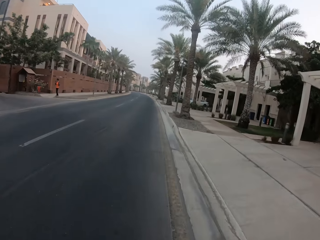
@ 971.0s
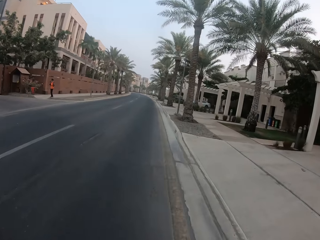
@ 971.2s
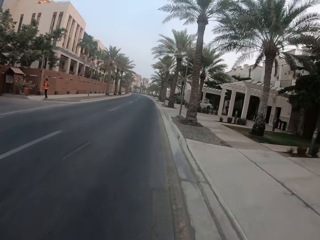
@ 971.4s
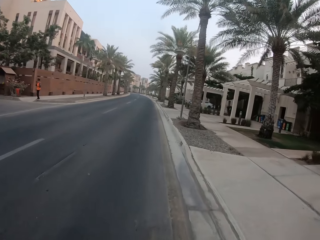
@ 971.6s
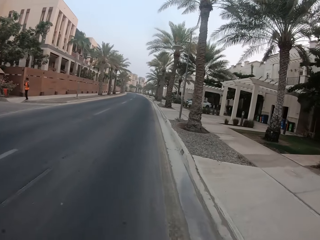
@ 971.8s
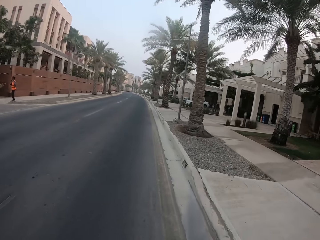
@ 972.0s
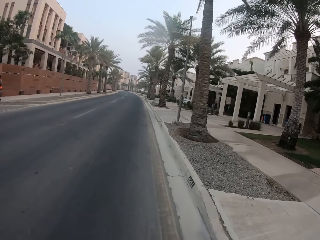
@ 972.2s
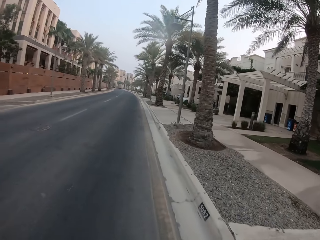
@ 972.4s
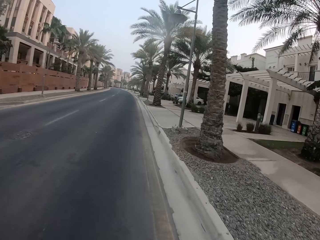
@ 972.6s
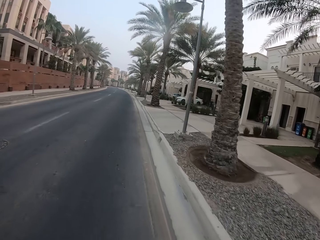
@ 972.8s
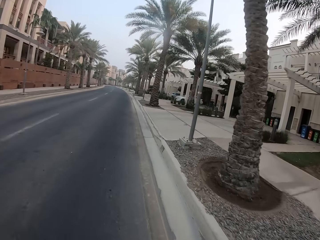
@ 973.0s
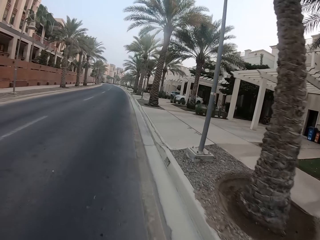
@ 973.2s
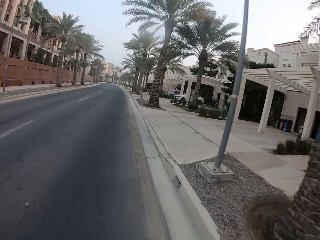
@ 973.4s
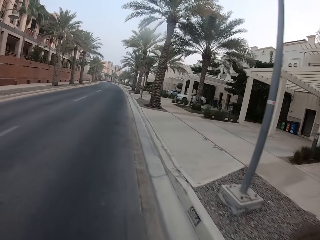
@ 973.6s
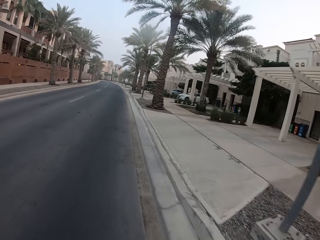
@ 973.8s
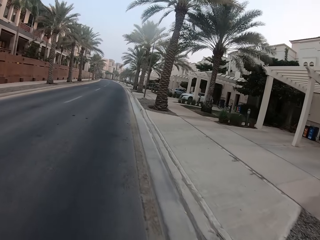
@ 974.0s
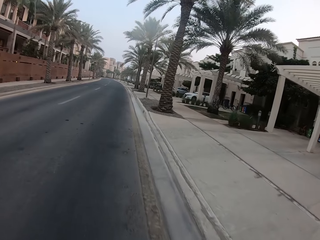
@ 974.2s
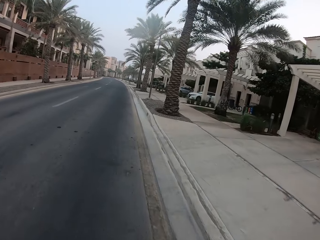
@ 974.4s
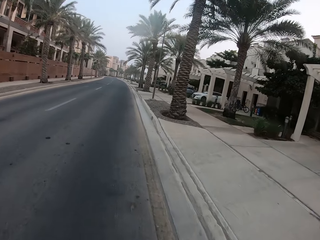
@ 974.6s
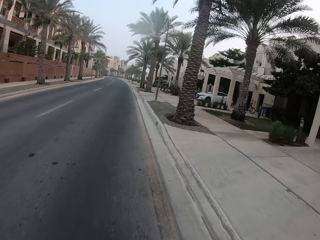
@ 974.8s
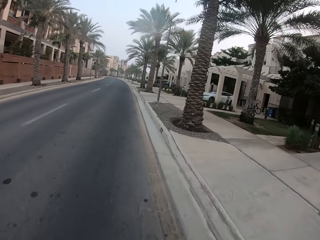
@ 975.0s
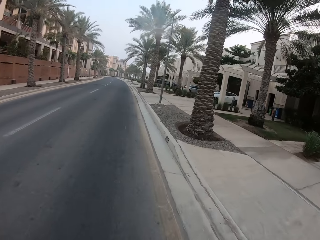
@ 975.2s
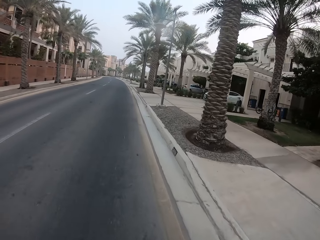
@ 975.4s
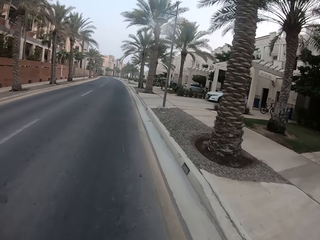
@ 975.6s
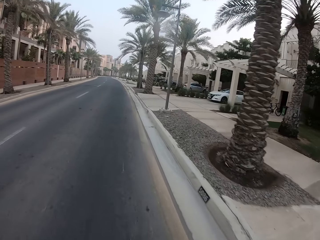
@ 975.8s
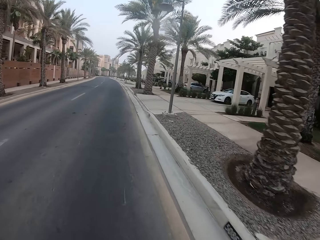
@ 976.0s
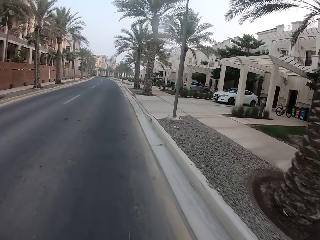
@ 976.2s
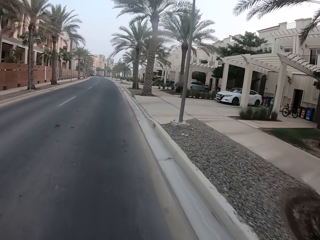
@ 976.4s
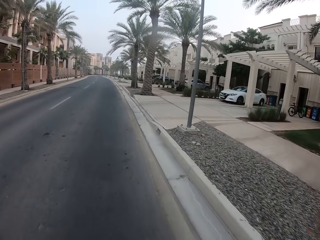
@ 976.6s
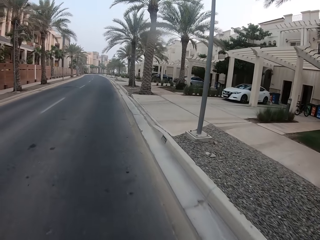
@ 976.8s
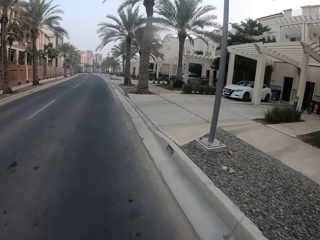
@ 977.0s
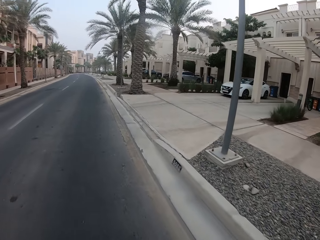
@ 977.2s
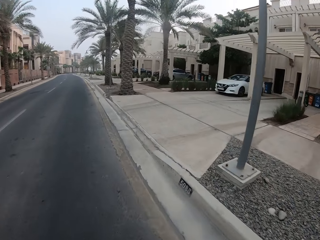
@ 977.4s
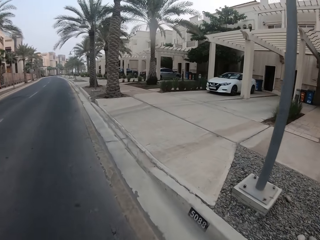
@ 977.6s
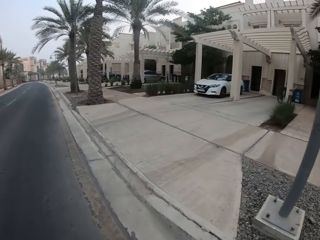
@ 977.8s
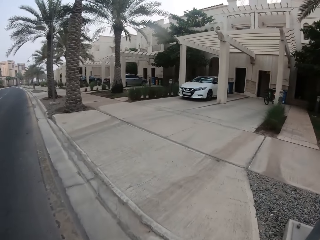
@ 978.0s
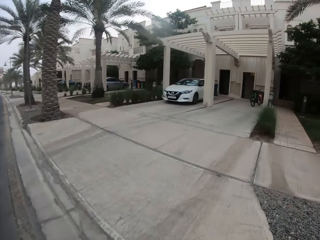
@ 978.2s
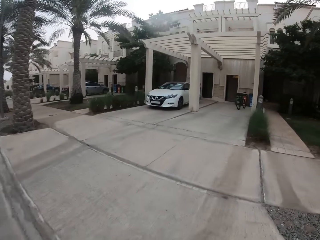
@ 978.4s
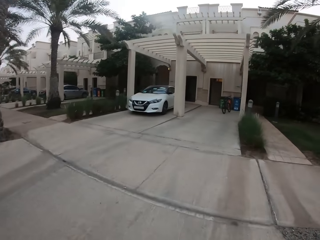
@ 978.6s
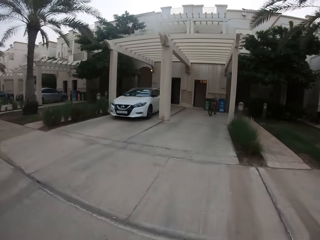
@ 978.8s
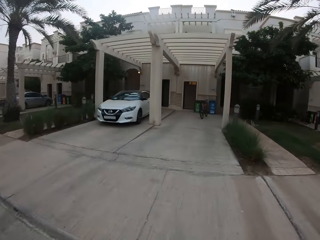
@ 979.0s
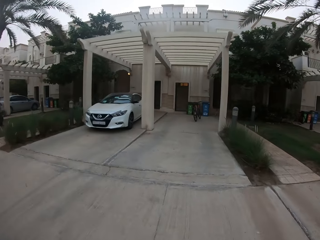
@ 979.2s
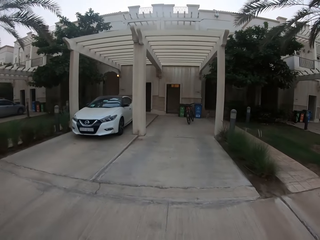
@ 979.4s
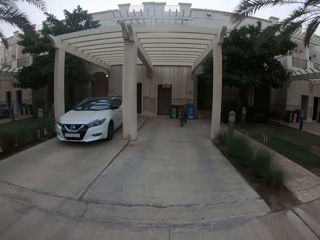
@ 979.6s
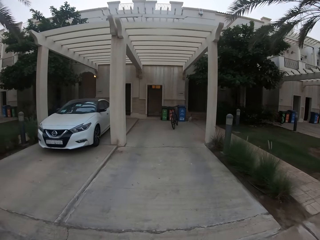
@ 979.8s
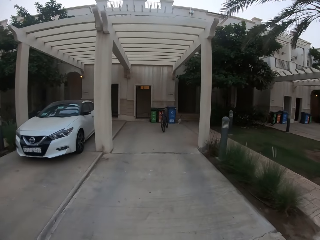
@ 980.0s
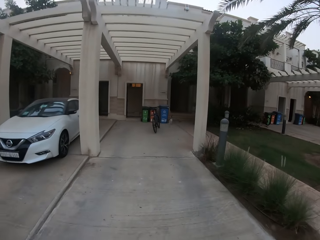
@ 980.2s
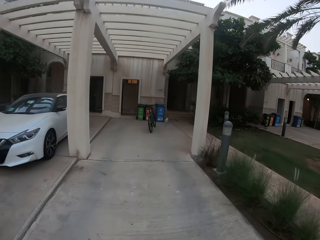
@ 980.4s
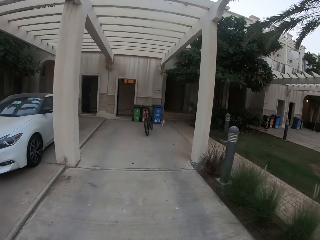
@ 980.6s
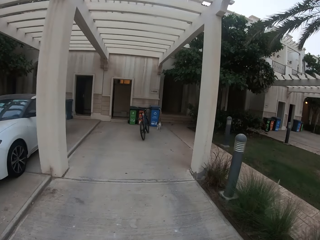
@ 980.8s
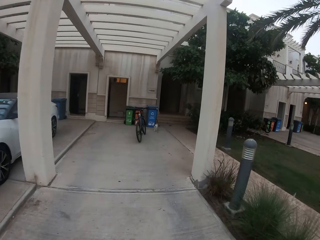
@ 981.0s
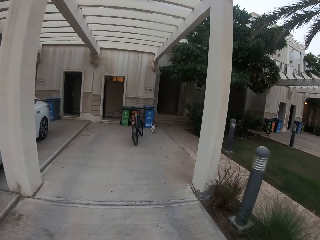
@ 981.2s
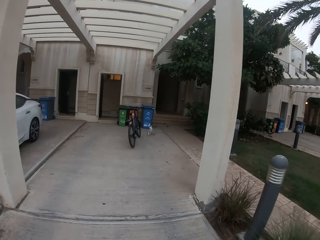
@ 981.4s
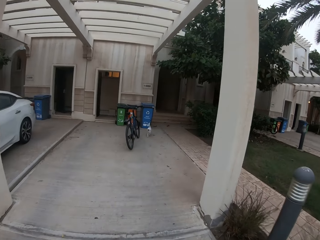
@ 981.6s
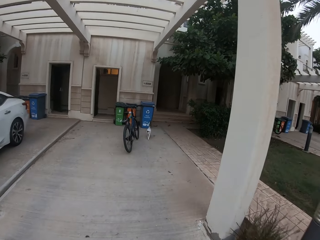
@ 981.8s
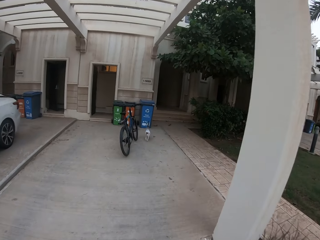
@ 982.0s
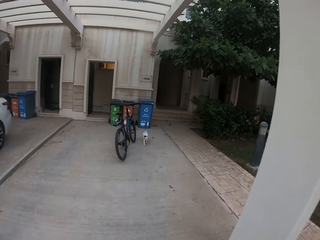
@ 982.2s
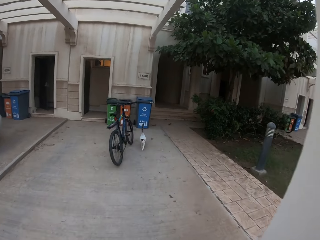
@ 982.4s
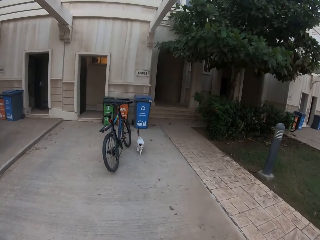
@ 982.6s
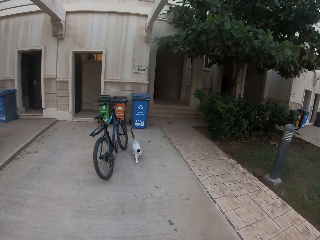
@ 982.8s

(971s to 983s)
A man stands at the sidewalk. The camera wearer cycles. They cycle on the pavement.

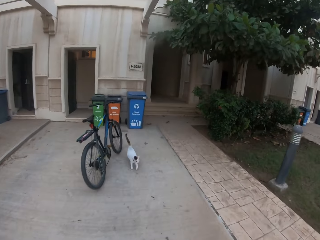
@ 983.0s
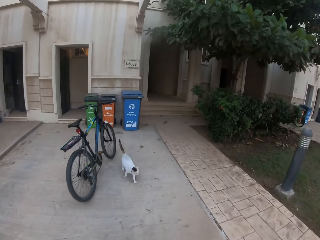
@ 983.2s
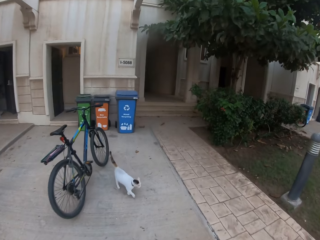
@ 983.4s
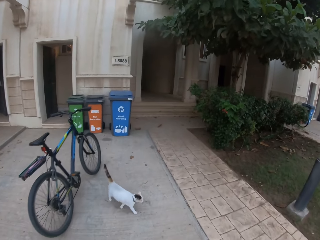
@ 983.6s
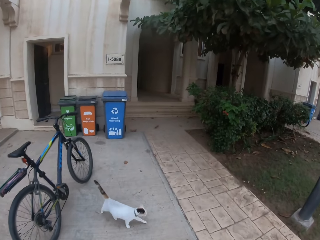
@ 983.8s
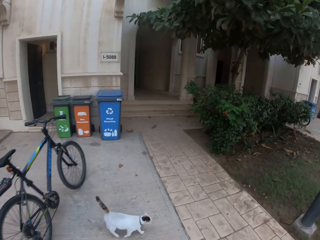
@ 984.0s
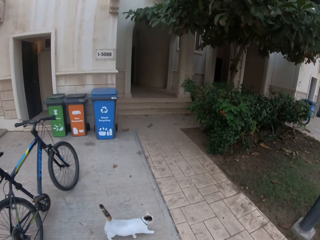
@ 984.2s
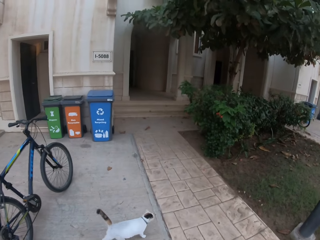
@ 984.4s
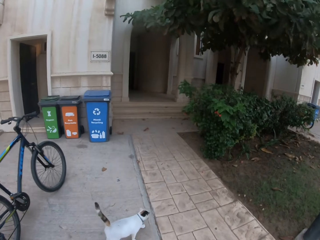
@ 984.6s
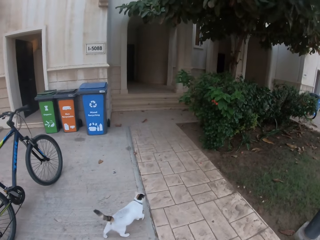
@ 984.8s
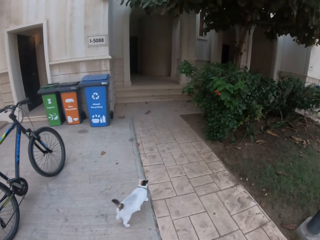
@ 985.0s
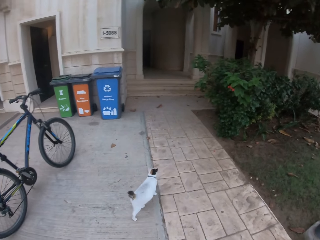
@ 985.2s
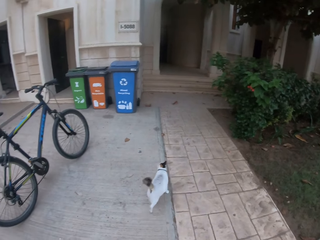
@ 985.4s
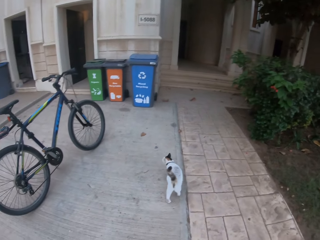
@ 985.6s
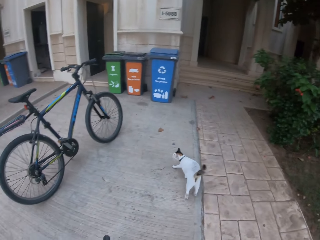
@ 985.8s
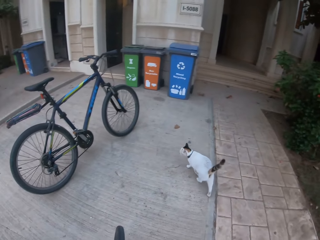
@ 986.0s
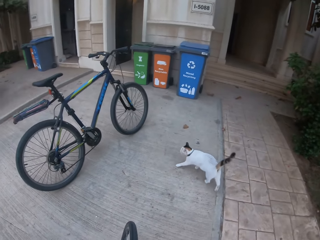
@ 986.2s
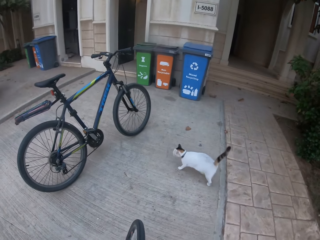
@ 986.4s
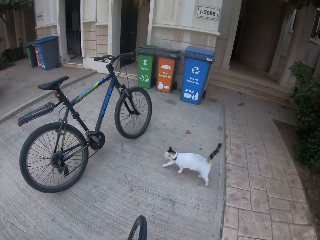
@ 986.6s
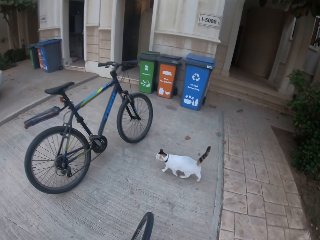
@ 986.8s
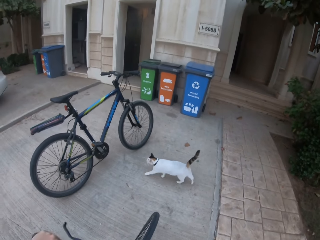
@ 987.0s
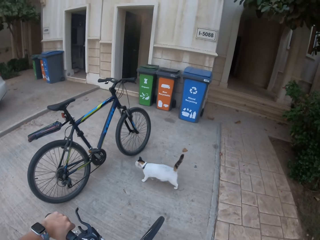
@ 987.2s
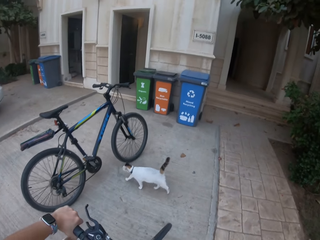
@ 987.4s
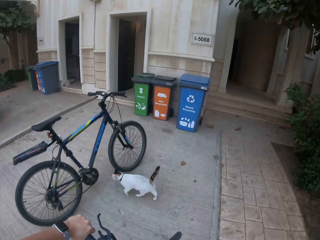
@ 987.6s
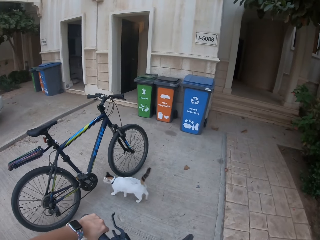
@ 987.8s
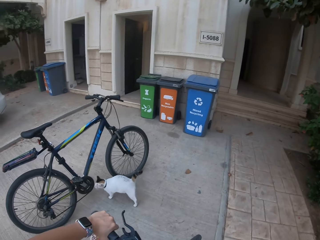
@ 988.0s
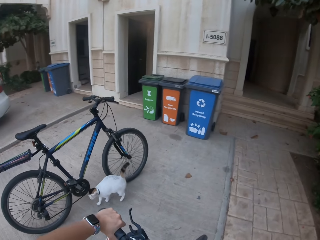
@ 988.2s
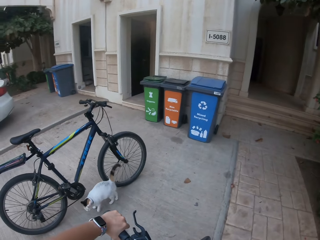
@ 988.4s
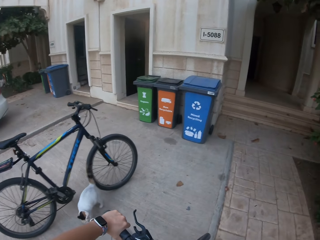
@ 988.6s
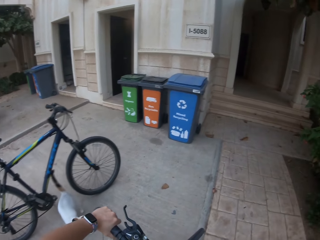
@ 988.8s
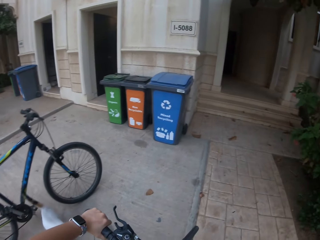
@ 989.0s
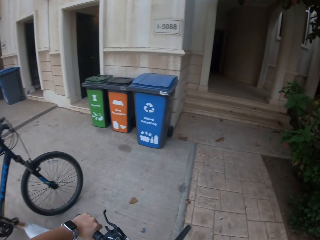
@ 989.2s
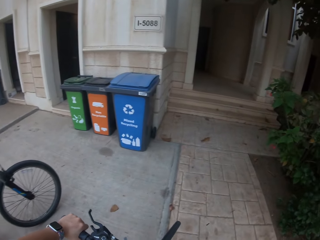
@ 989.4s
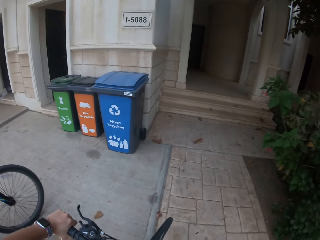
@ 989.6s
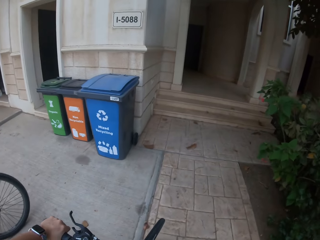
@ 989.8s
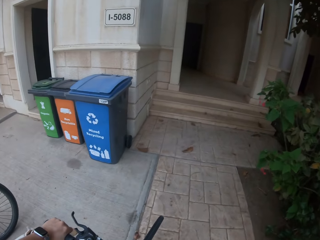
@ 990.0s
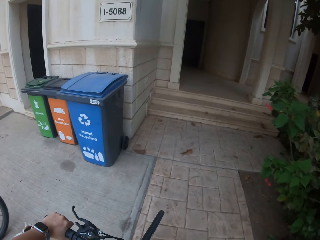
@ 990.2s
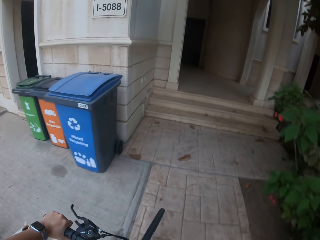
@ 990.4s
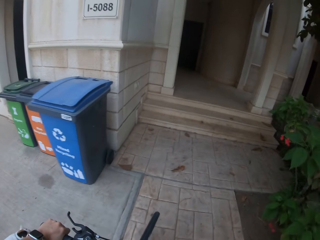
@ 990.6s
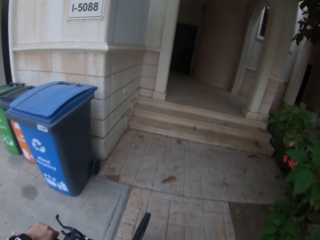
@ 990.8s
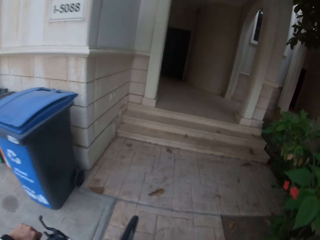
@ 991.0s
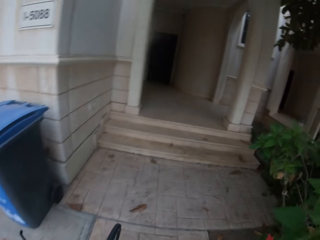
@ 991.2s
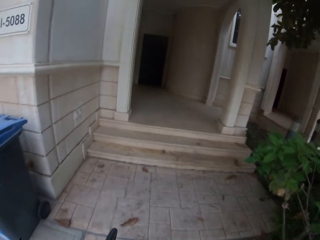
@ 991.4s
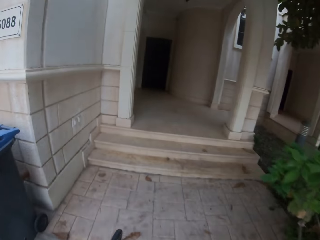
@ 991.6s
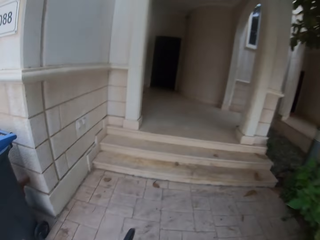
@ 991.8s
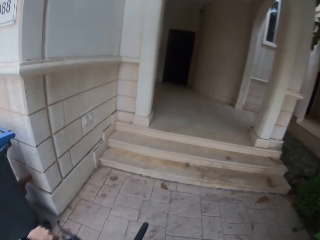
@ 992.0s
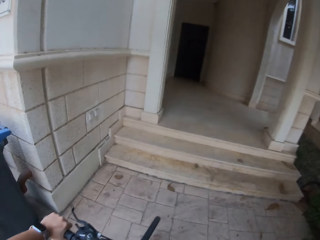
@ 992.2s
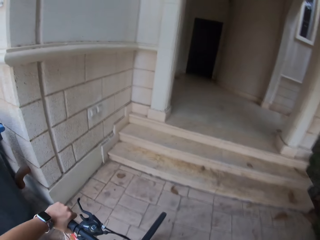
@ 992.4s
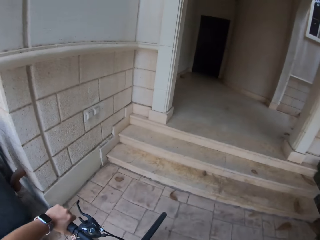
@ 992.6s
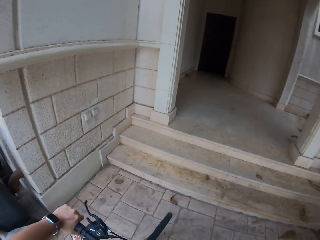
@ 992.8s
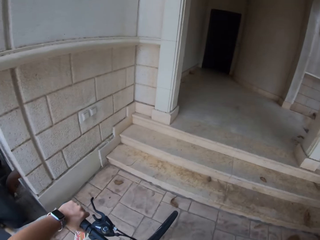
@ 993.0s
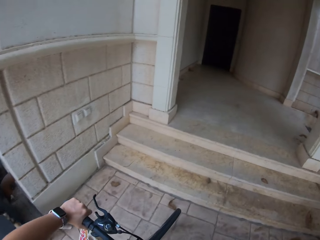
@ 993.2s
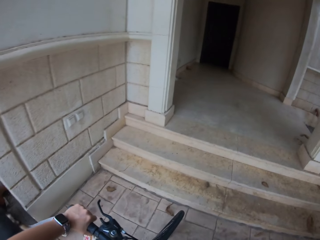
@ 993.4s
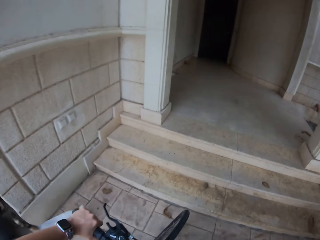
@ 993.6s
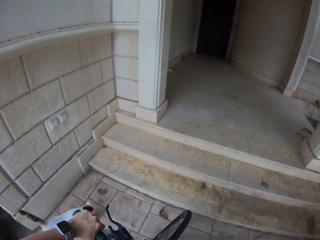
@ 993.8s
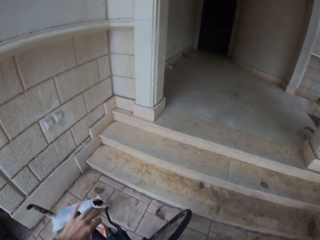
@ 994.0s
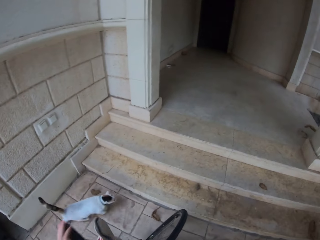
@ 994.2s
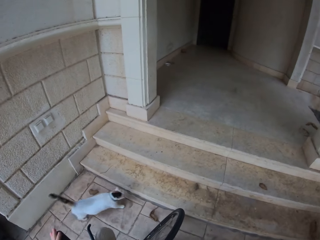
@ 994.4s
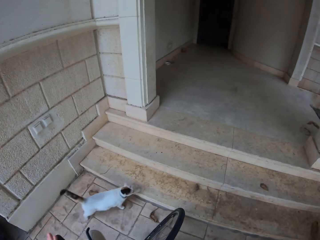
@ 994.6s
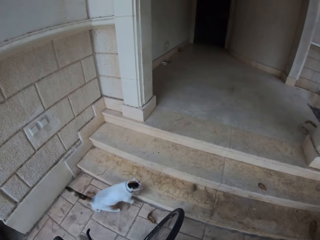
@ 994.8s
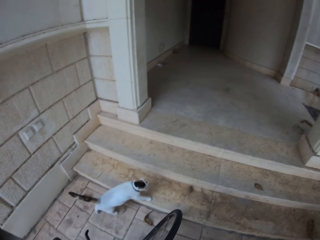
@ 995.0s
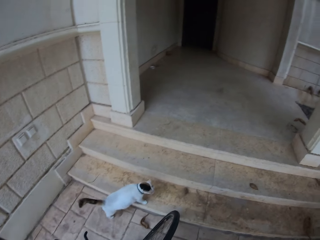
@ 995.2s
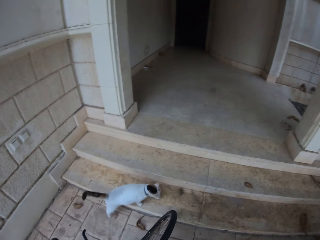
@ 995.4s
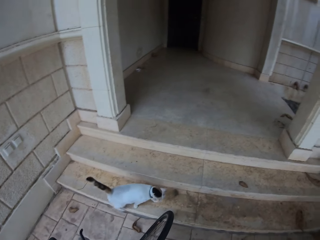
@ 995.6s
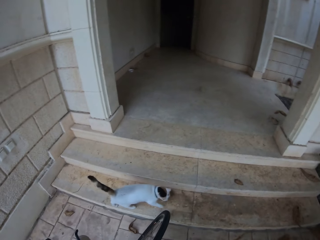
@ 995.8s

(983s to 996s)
The camera wearer looks around the pavement and cycles on the pavement. They move a hand. They stop the bicycle.
